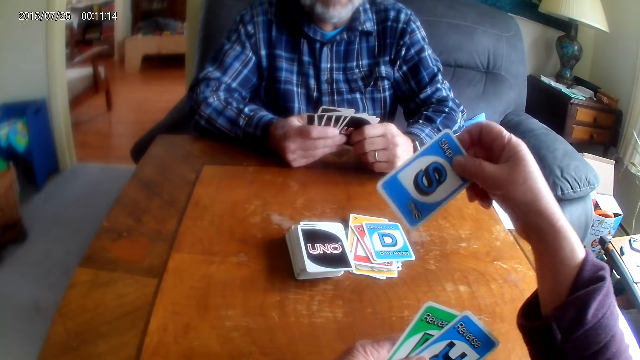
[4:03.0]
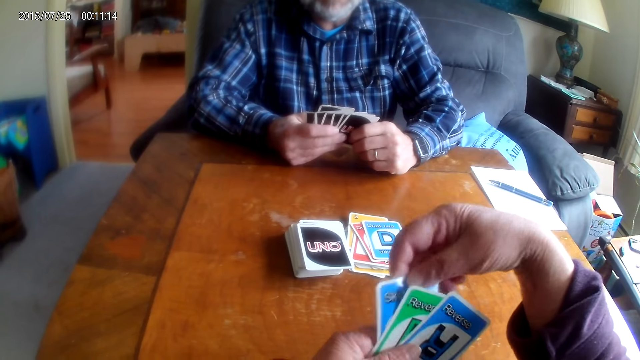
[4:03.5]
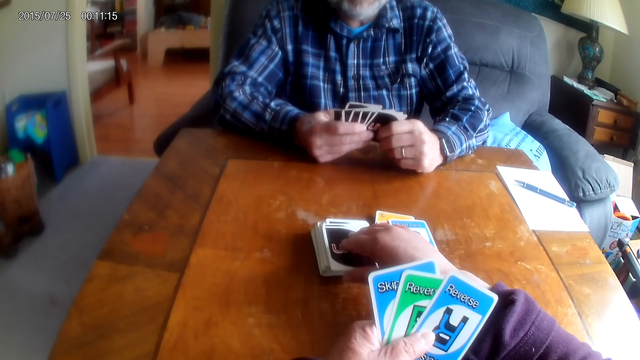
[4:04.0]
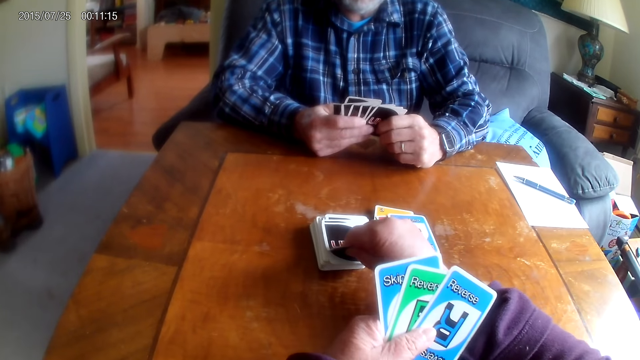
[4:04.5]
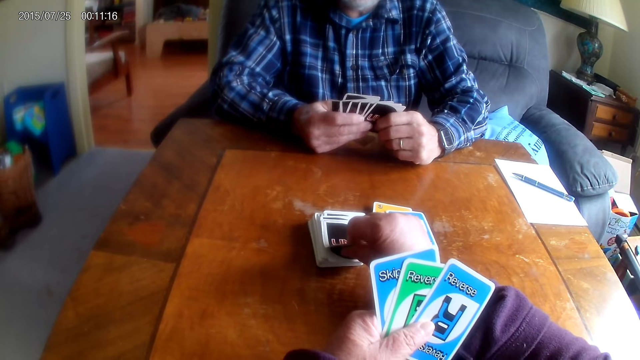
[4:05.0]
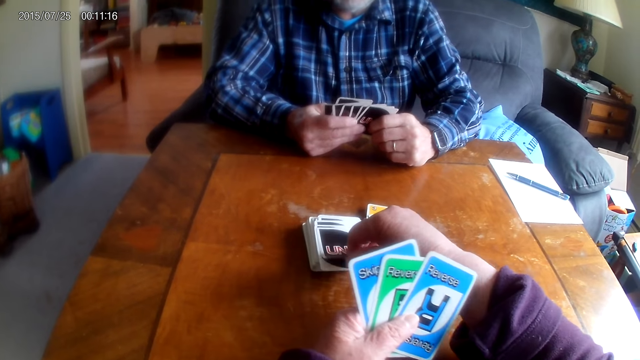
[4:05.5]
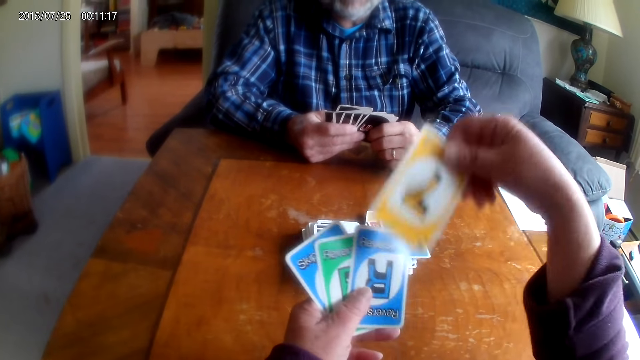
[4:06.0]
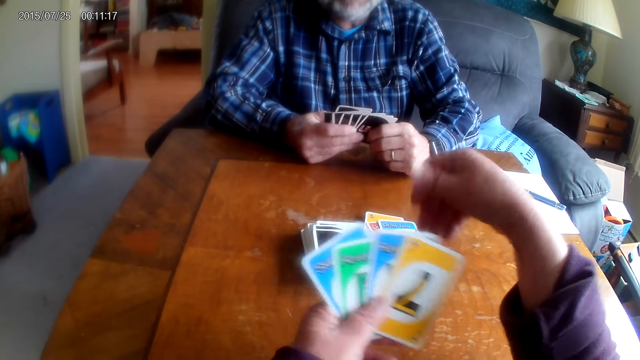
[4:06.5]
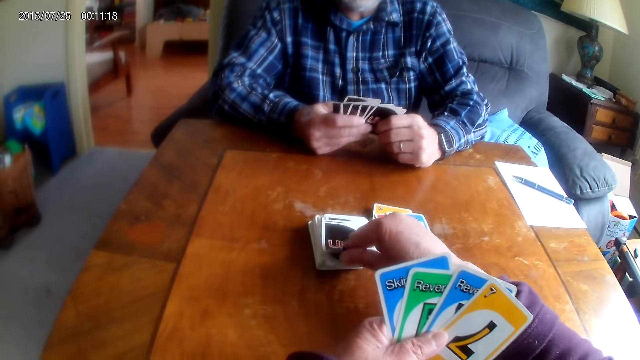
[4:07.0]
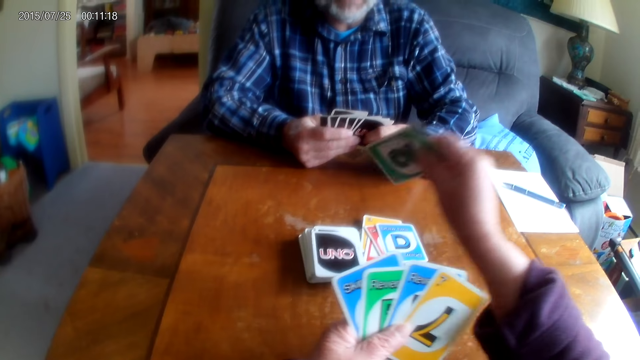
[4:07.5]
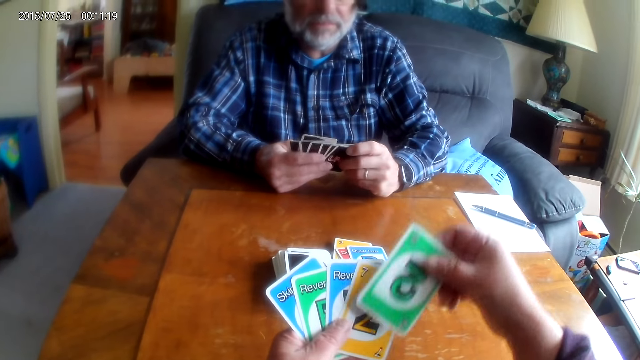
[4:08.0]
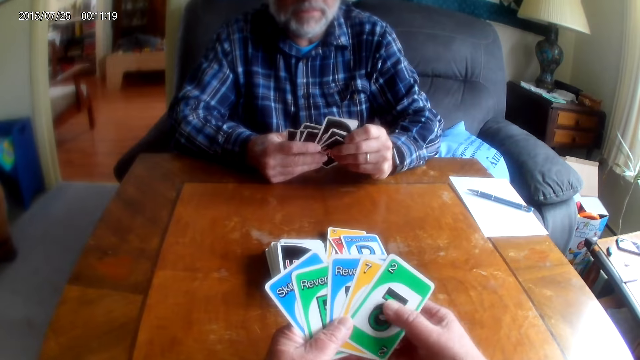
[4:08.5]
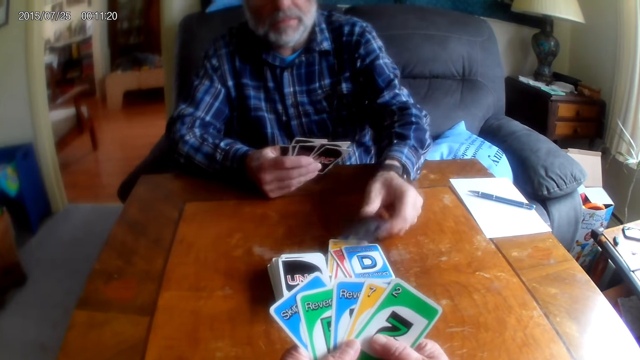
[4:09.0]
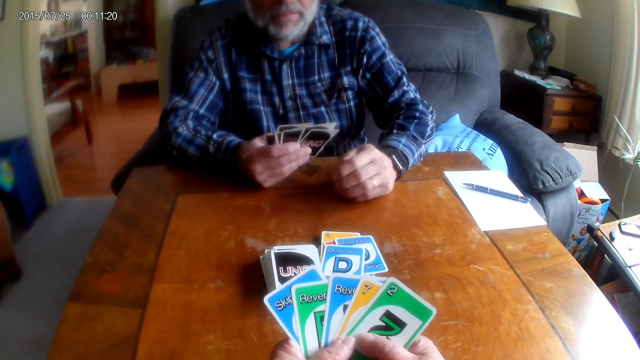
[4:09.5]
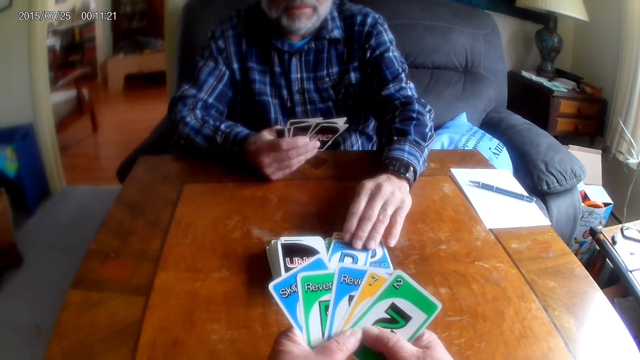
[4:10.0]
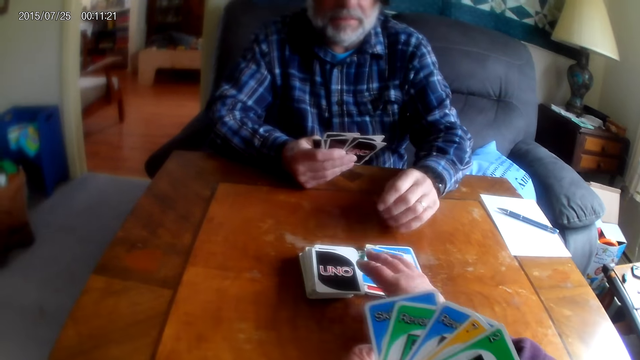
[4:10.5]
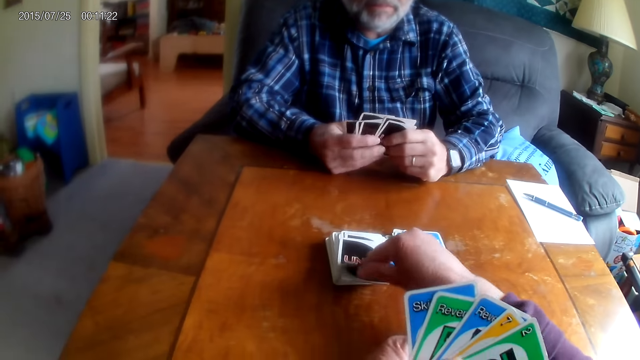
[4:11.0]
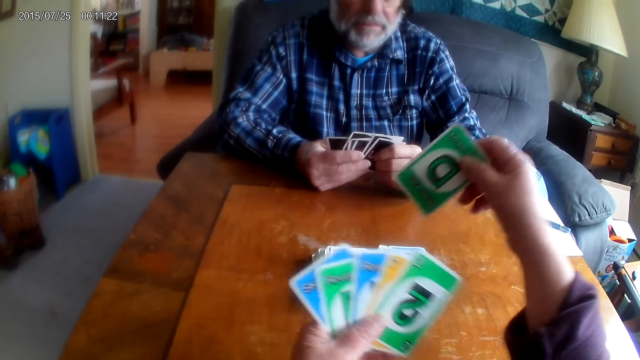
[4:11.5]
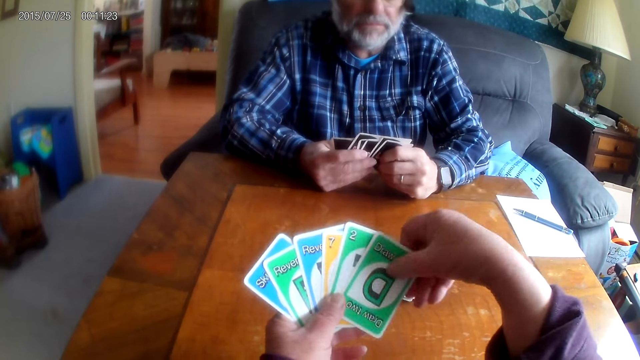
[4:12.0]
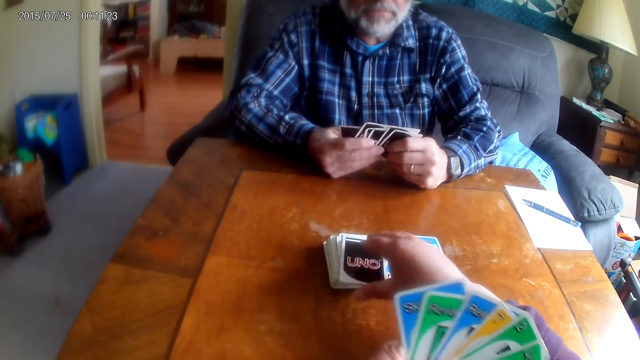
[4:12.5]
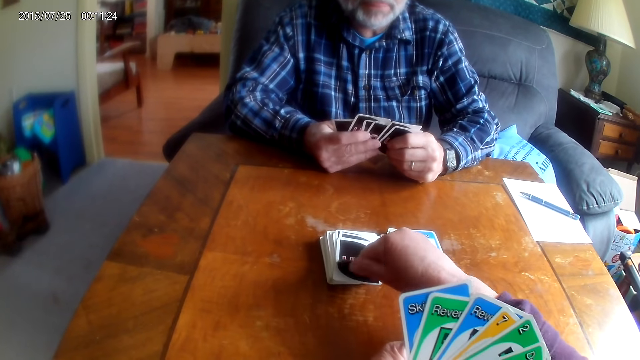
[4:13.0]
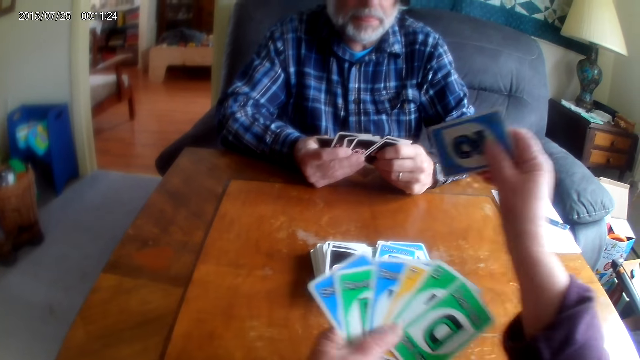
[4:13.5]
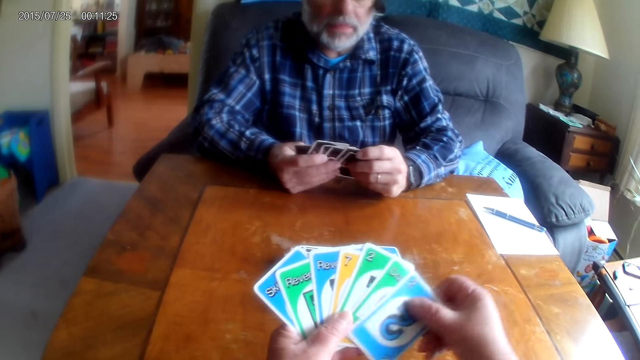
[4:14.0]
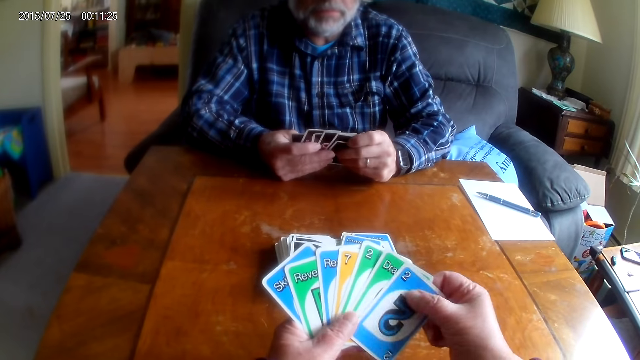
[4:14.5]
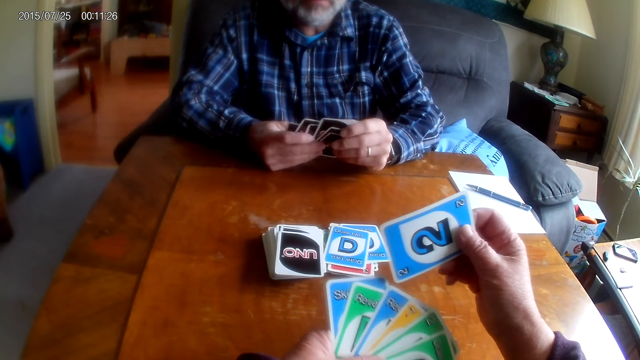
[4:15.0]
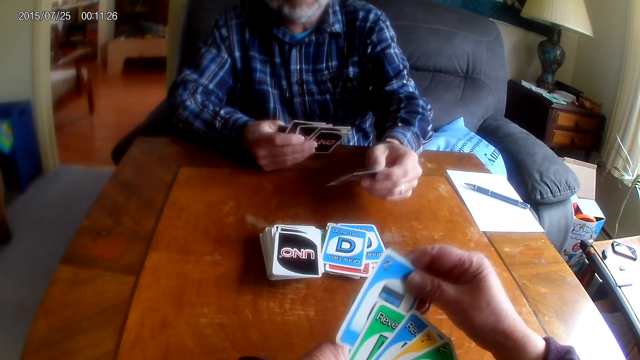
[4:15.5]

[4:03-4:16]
The camera wearer picks a card. They pick a card again. A man puts a card on the table. The camera wearer picks a card. They pick a card again.

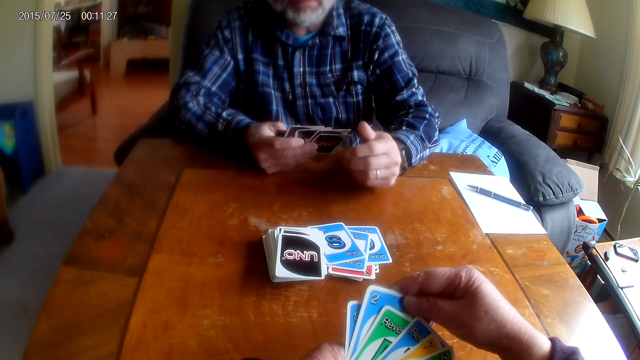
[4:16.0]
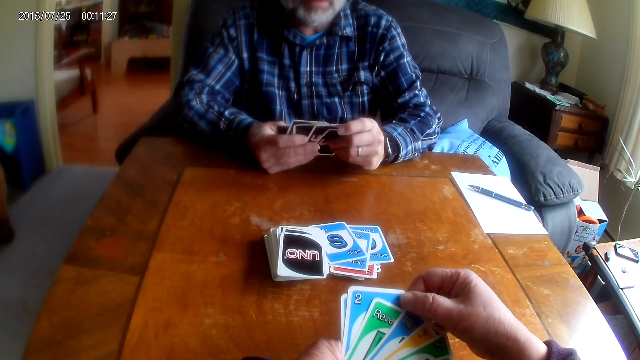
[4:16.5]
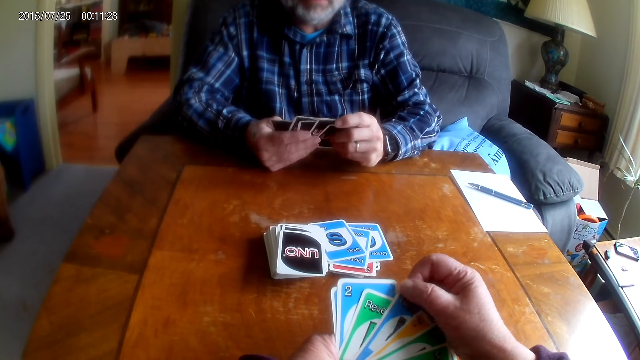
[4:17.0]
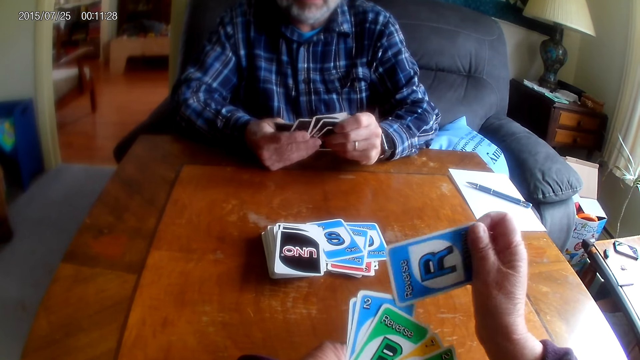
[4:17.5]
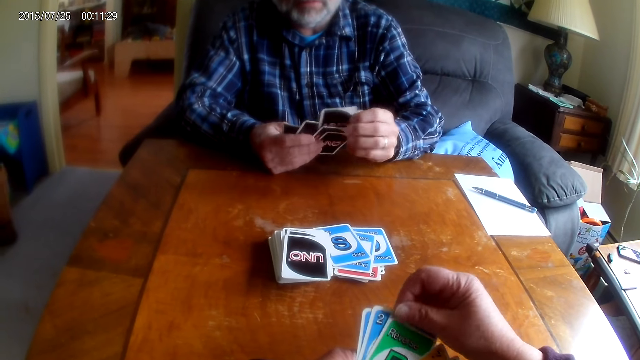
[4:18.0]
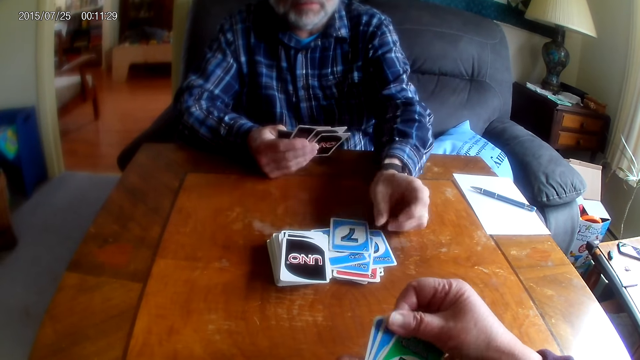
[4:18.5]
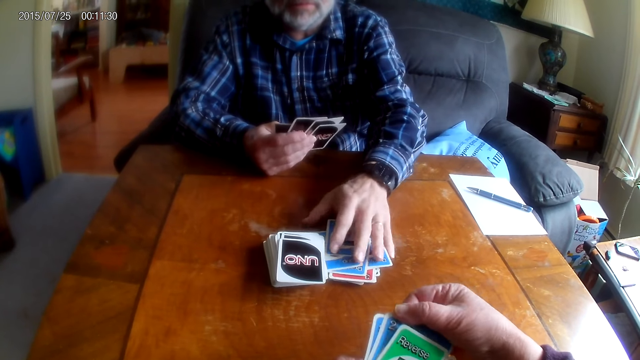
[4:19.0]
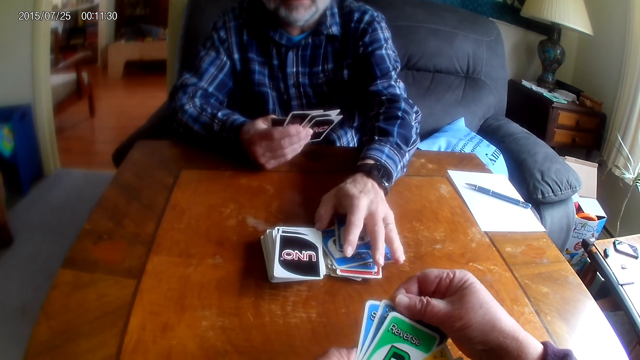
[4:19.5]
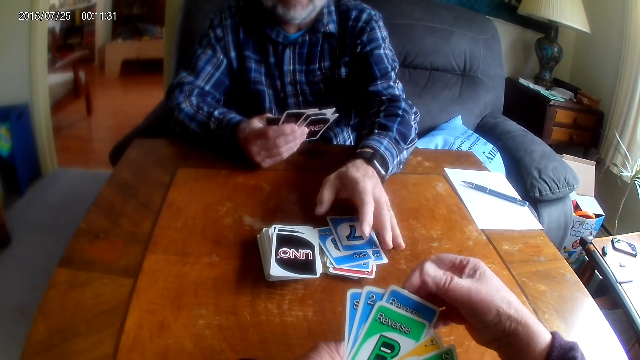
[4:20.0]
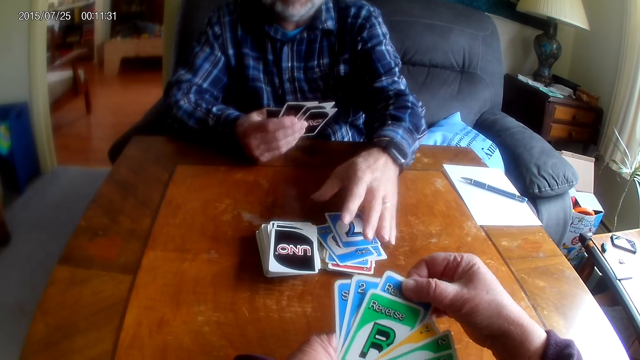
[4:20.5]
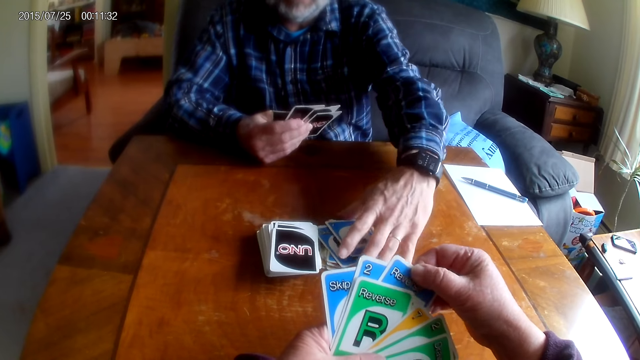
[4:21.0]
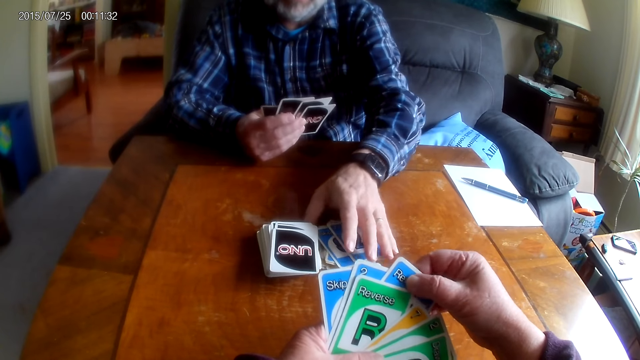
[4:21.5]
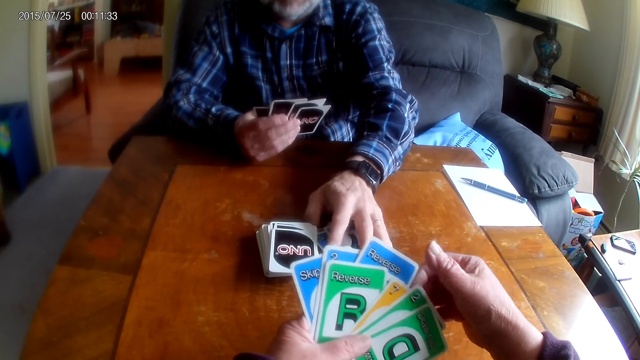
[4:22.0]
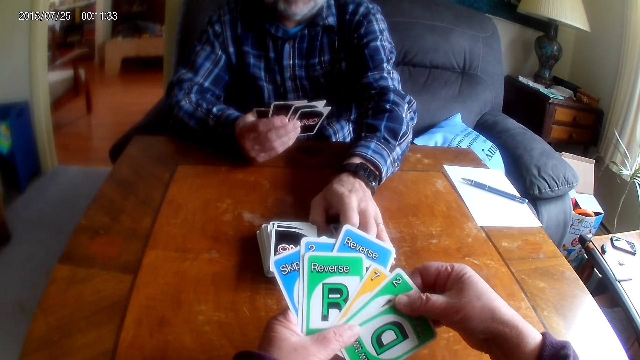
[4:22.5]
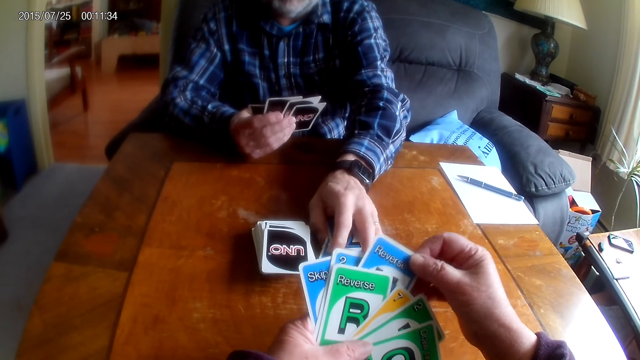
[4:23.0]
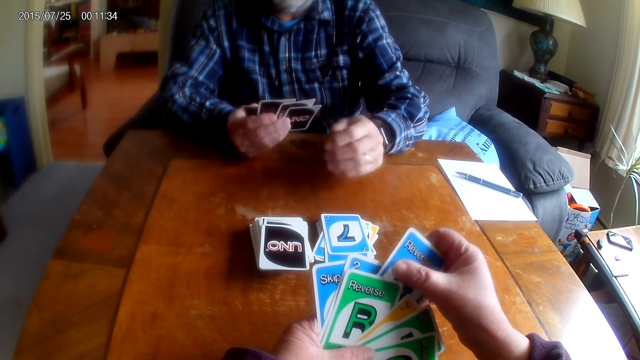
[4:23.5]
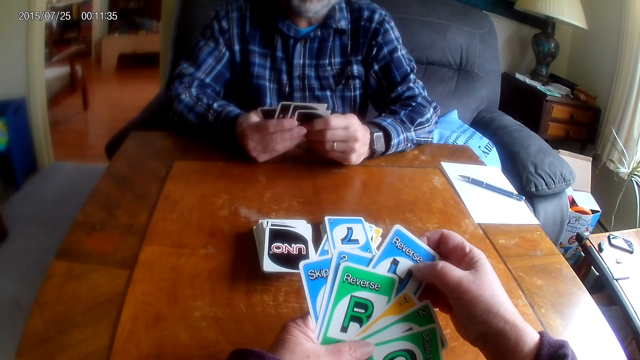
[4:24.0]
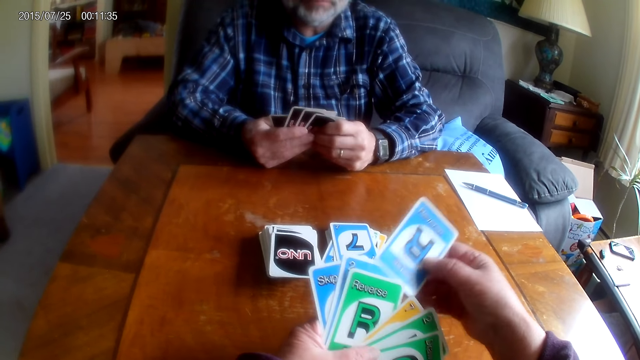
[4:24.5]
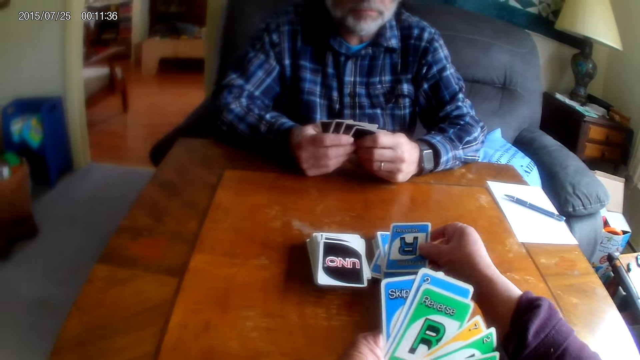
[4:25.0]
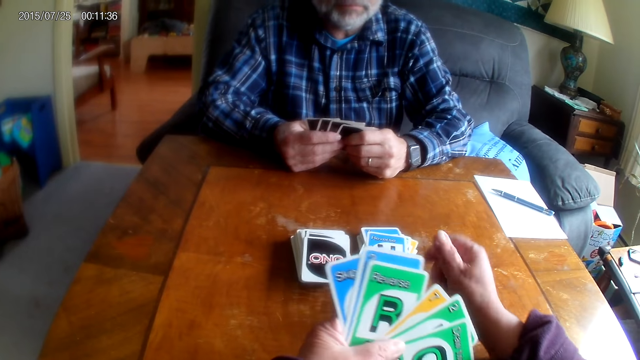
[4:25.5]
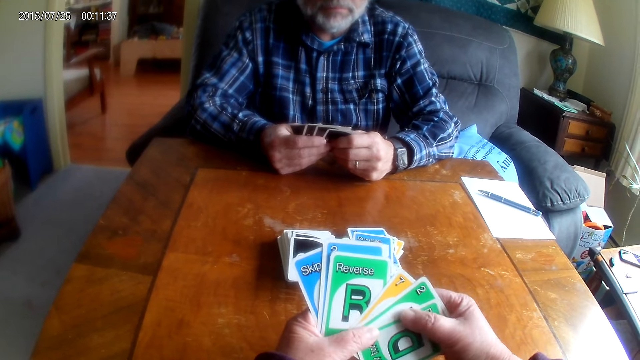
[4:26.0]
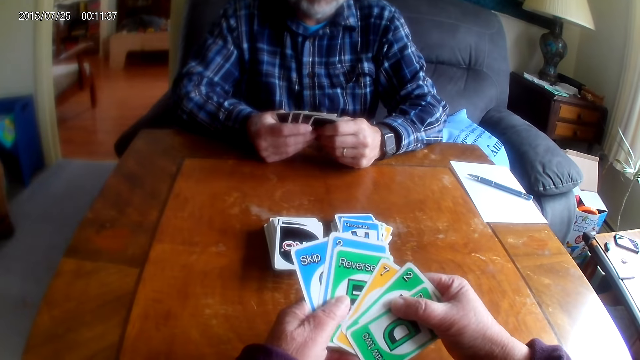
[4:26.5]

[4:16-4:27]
A man puts a card on the table. The camera wearer shuffles the card. The man puts a card on the table. The man arranges the cards. The camera wearer puts a card on the table.
